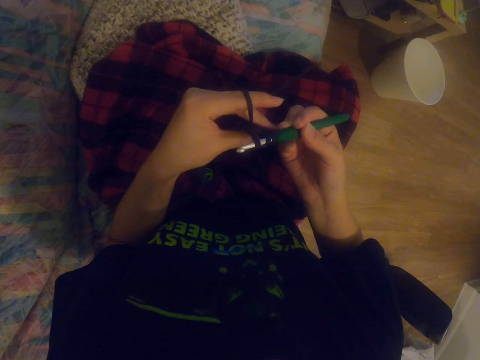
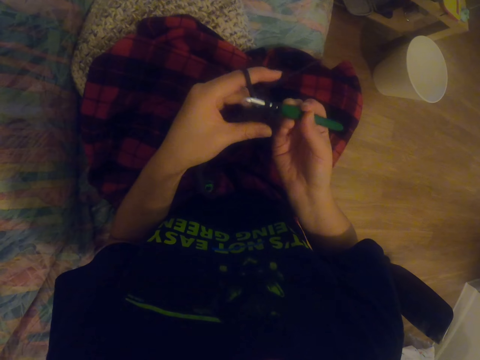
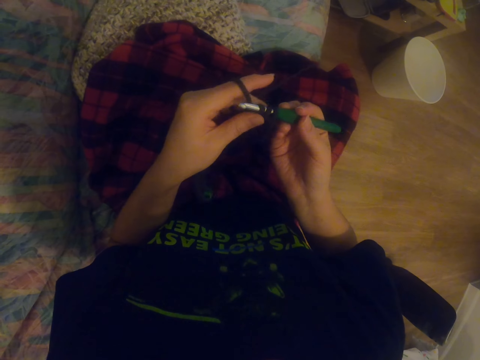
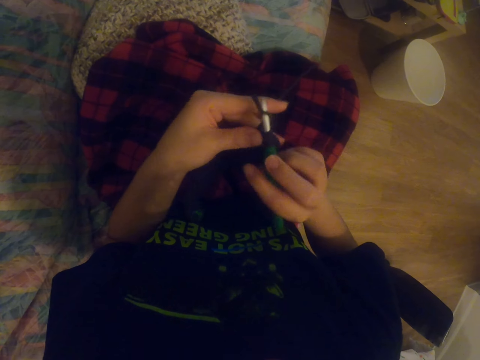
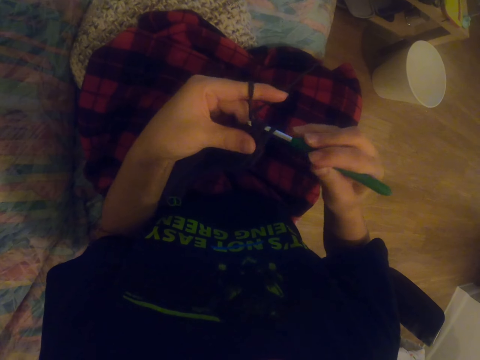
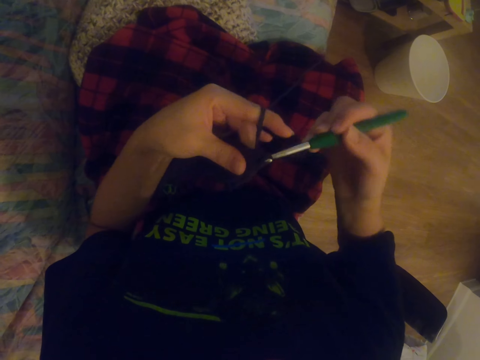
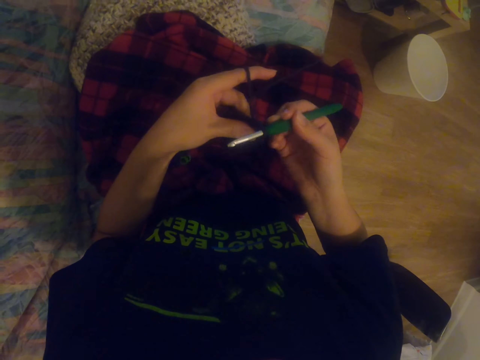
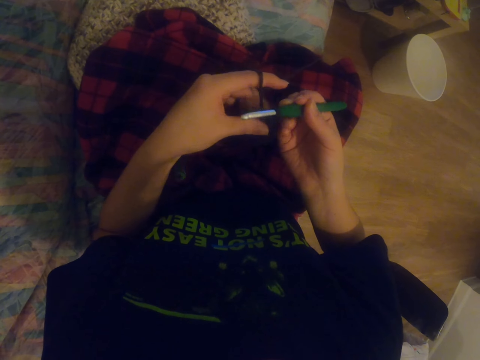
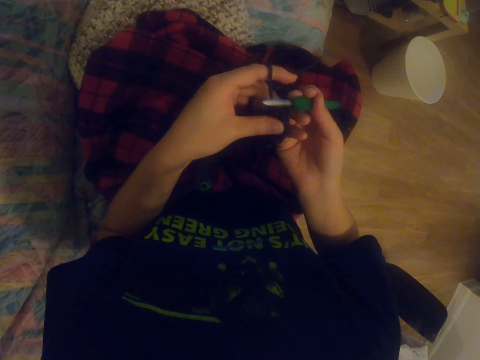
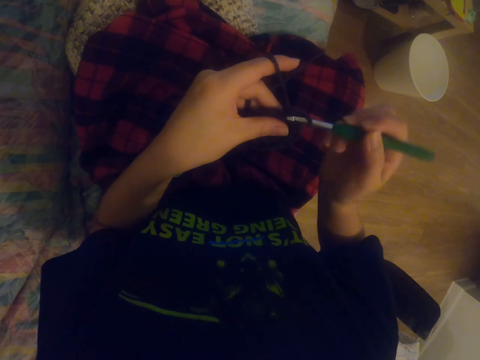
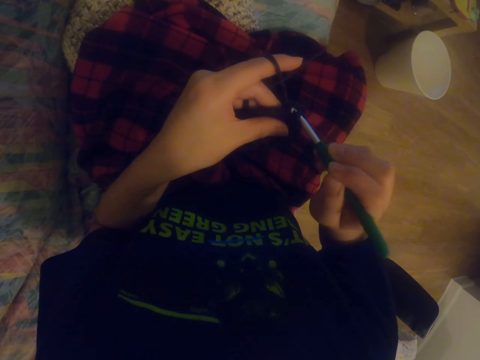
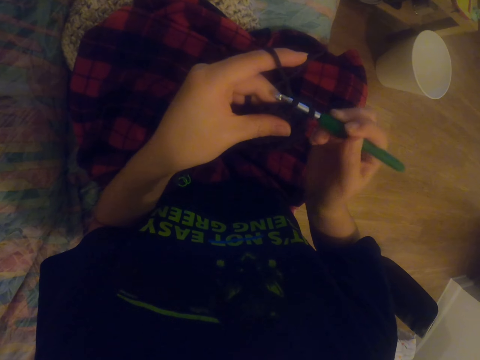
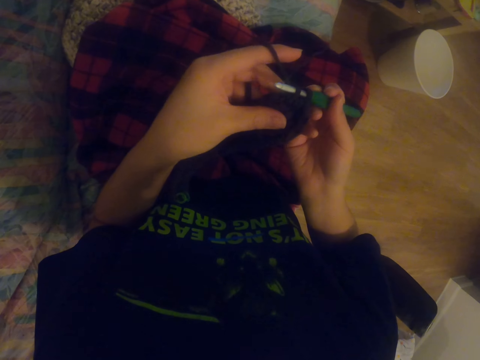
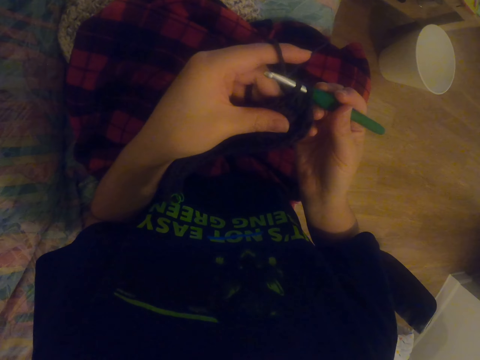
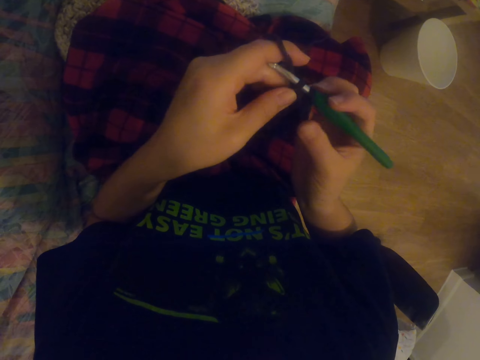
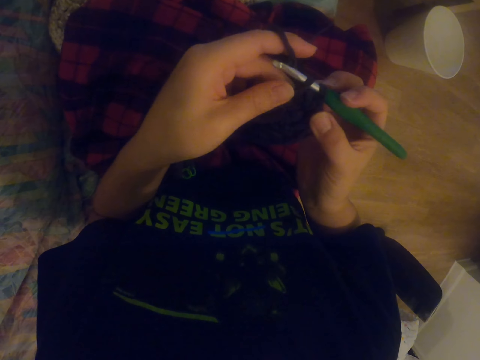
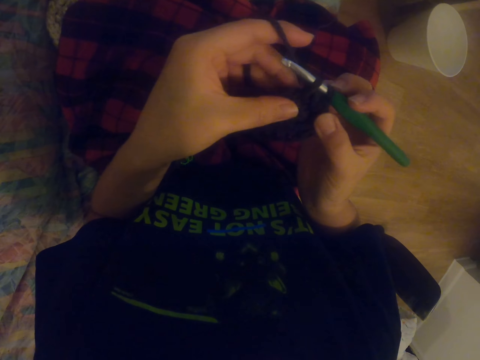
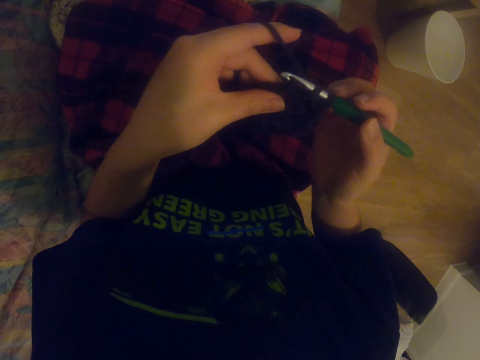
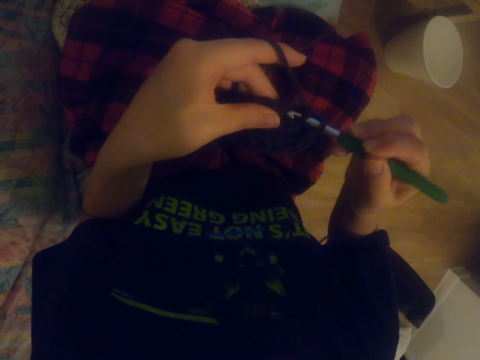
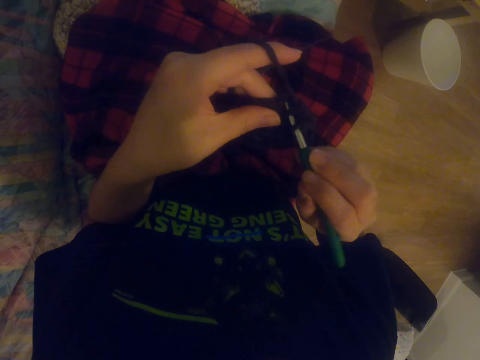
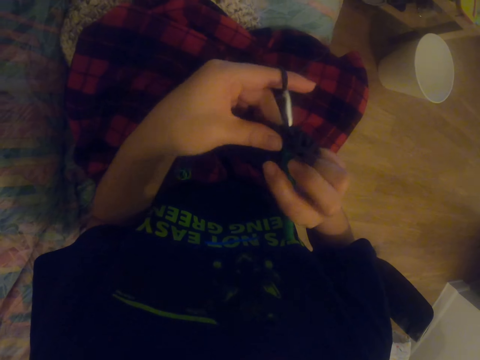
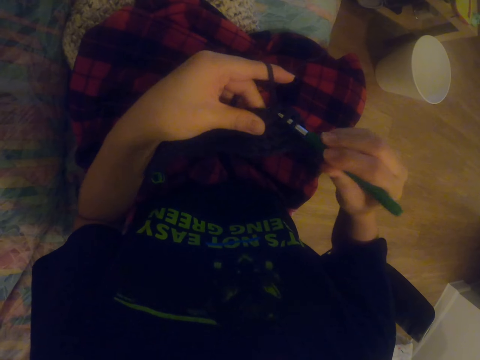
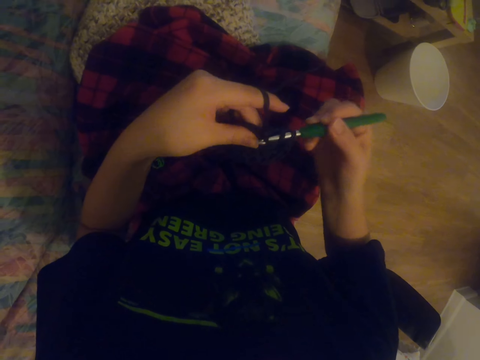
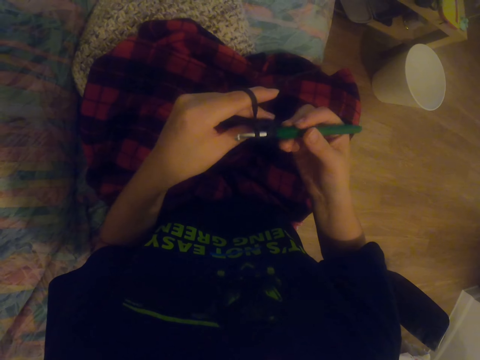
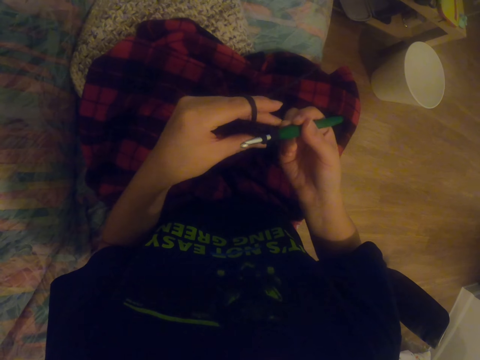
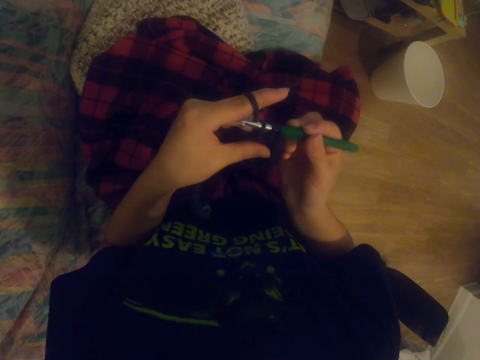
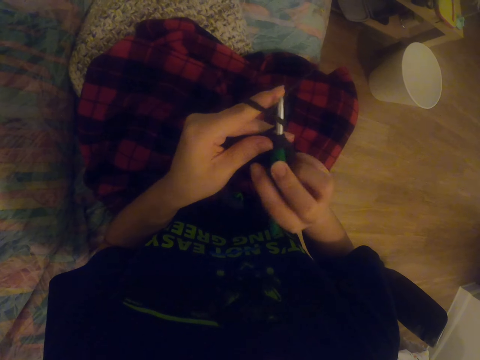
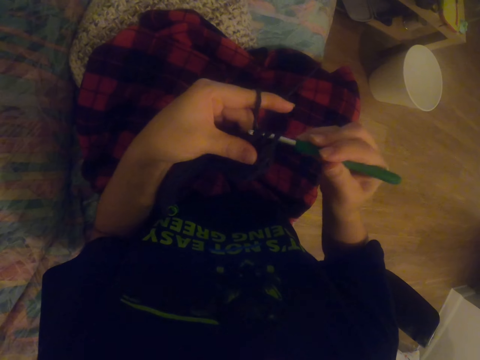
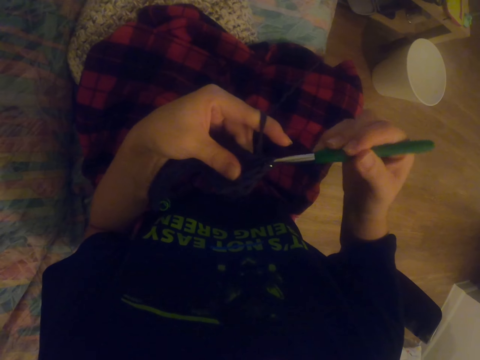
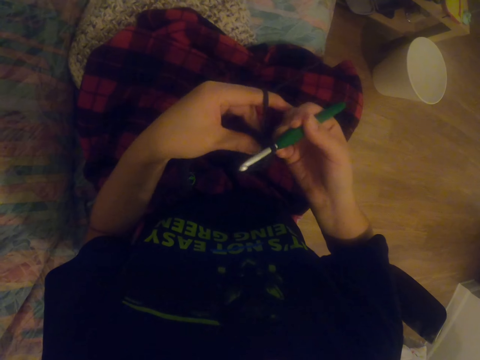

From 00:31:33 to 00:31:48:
The camera wearer knits a sock with the knitting needle. They knit it repeatedly.

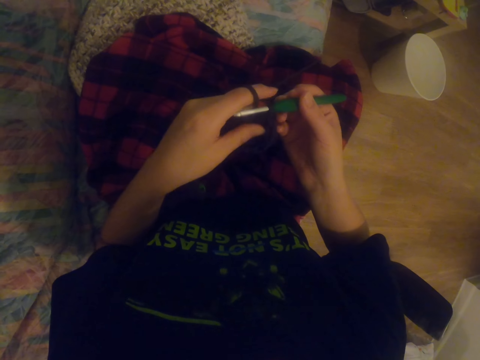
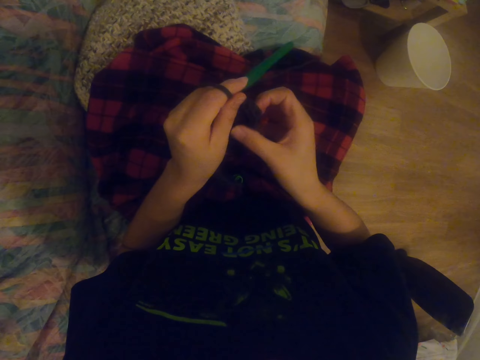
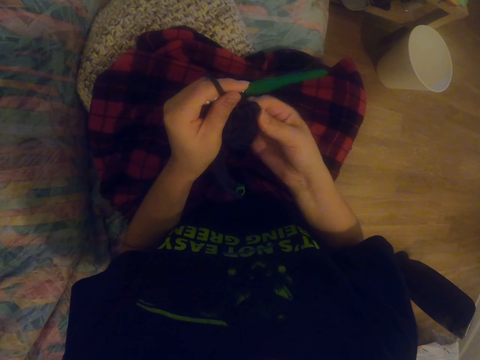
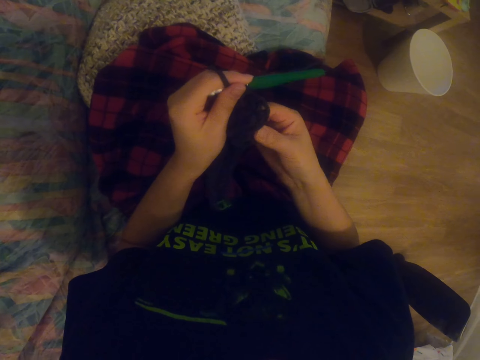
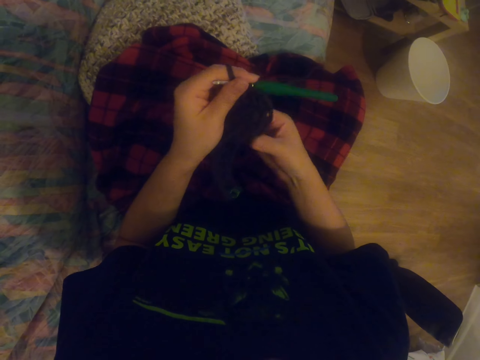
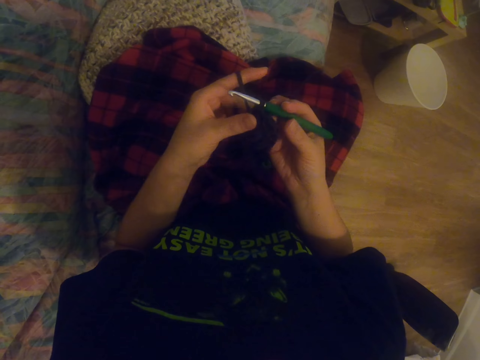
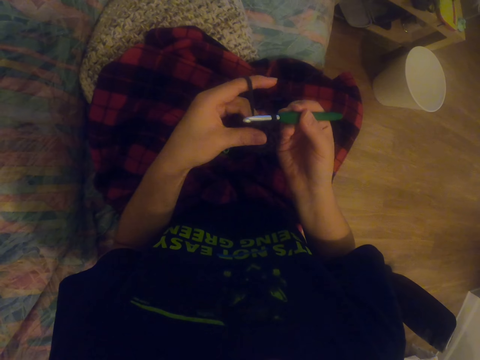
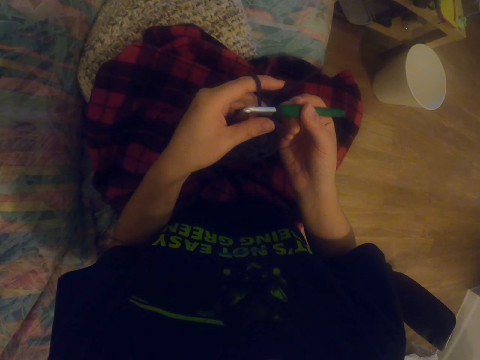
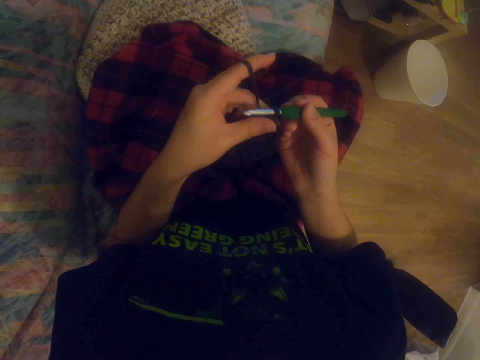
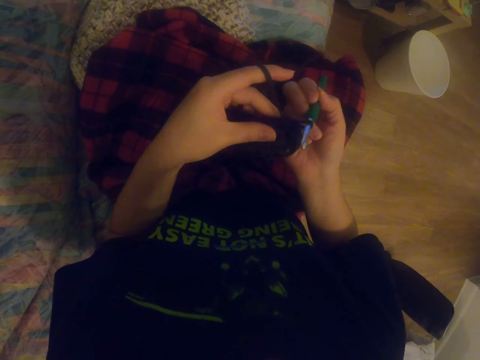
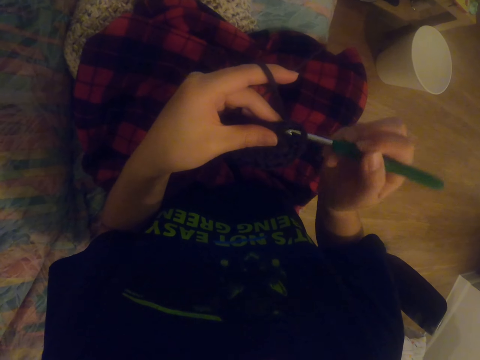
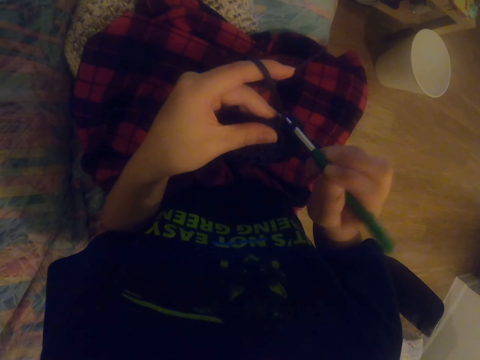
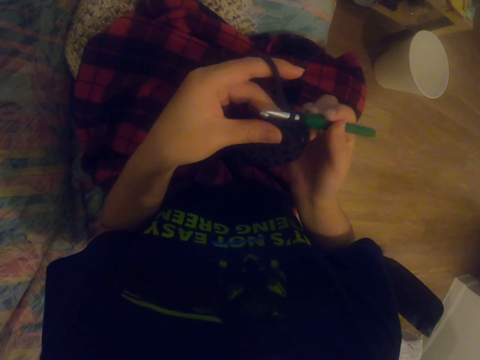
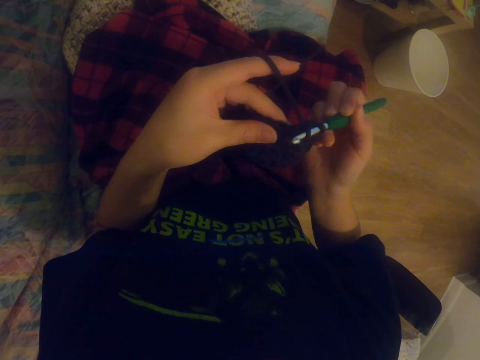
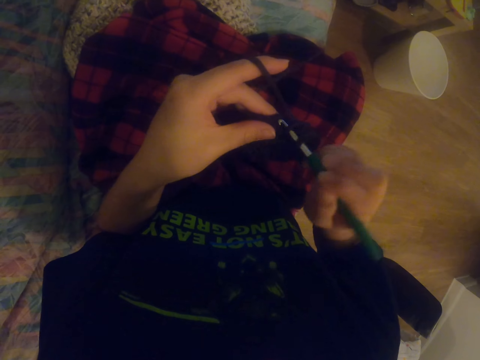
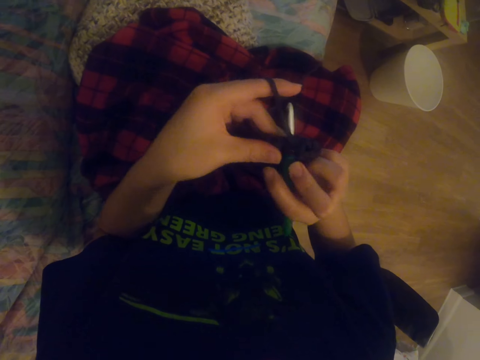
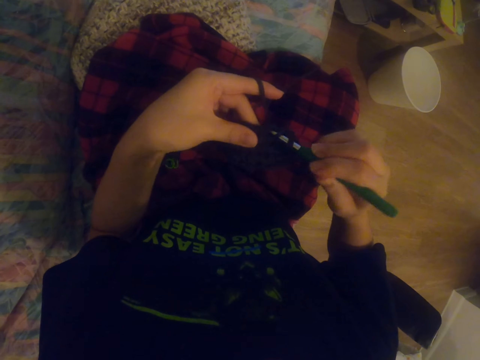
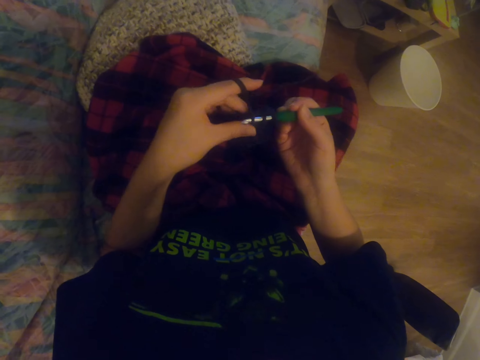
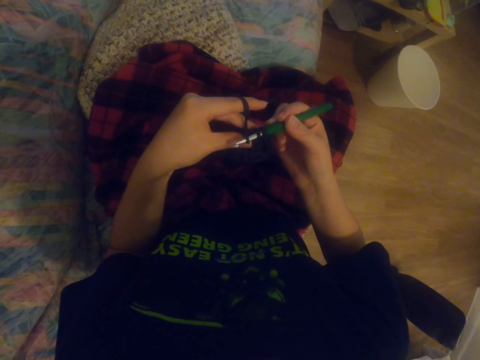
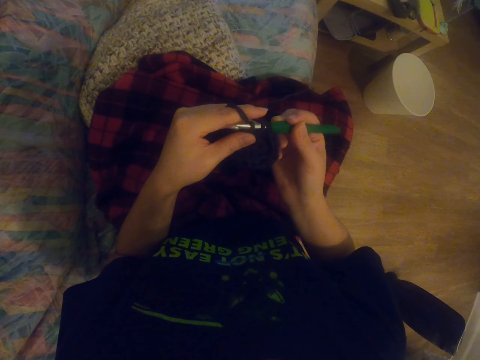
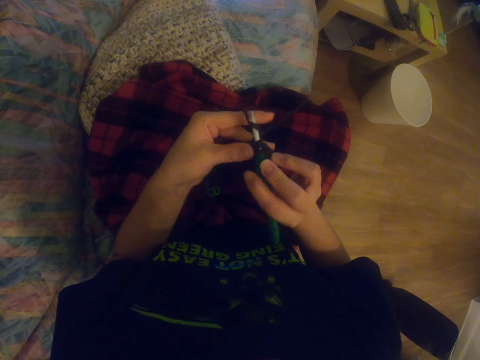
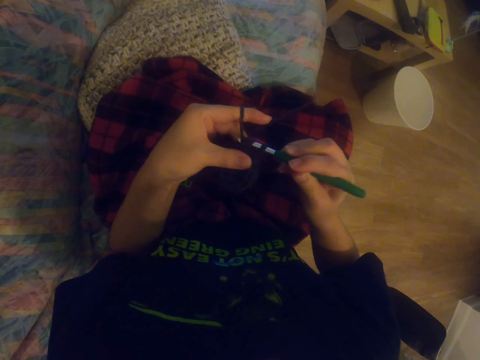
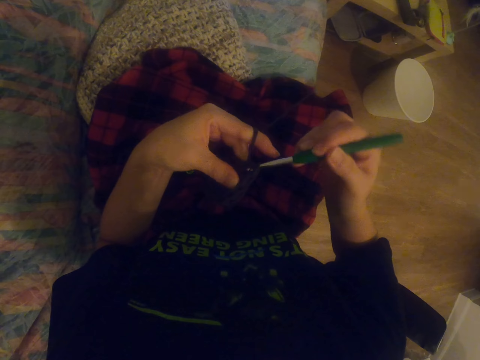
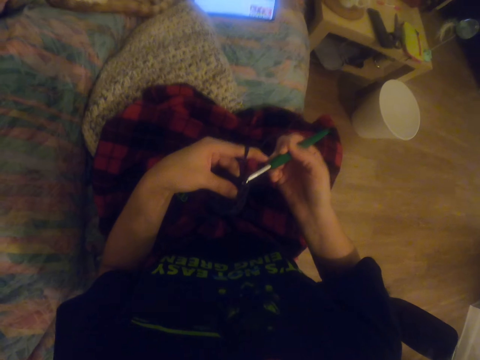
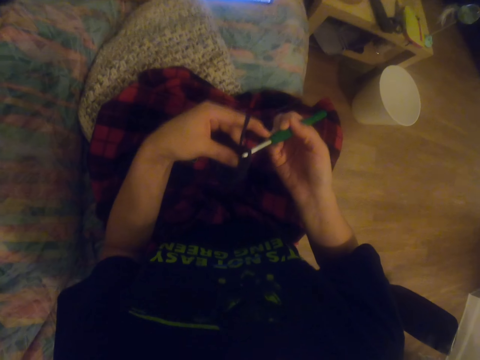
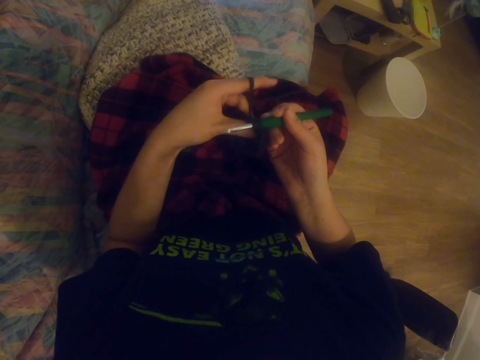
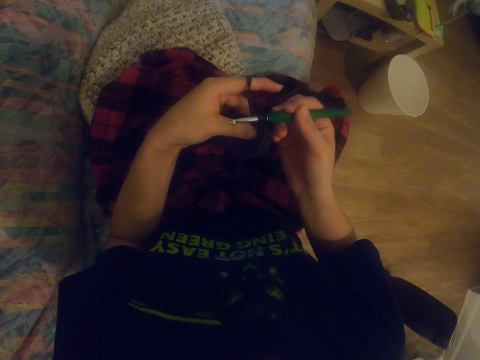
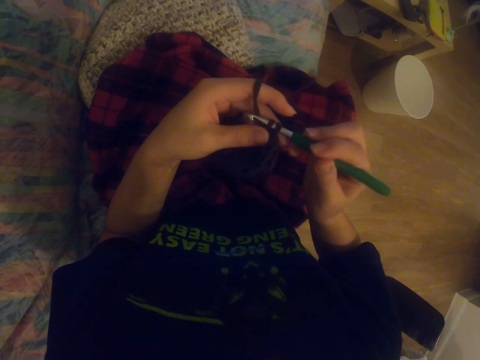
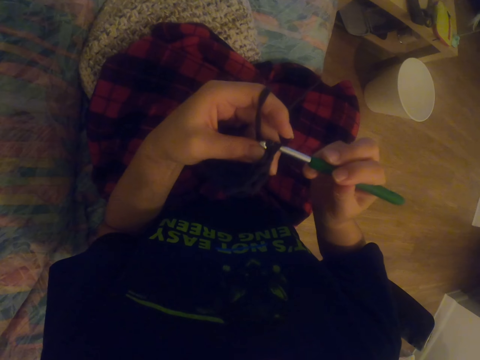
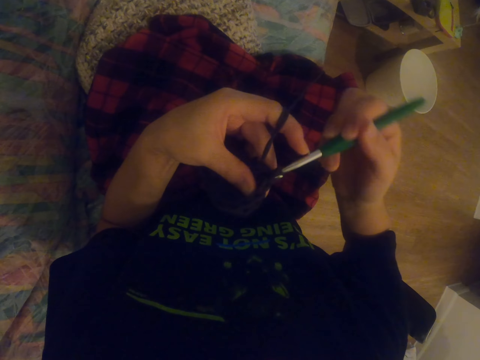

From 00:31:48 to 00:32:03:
The camera wearer stretches the wool. They hold a garment. They knit the garment with the knitting needle. They watch a video on the tablet. They knit the garment with the knitting needle.
